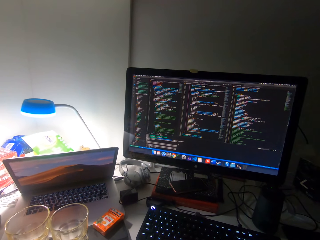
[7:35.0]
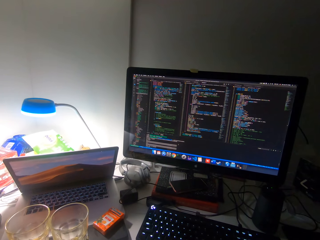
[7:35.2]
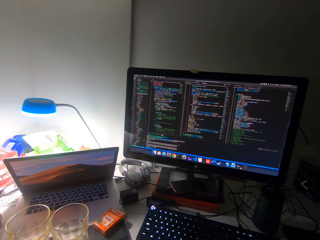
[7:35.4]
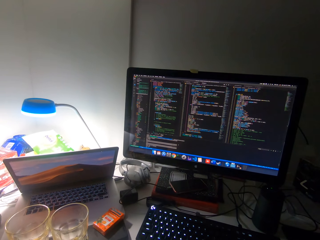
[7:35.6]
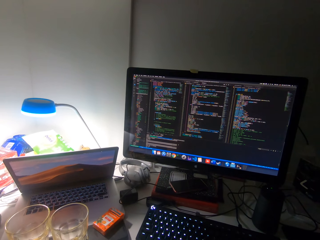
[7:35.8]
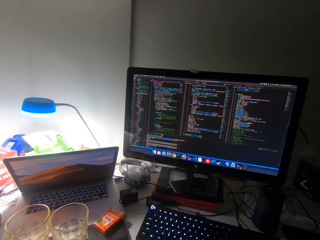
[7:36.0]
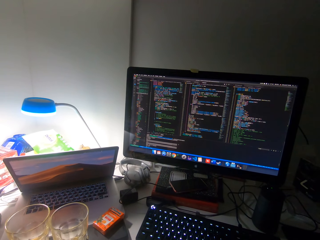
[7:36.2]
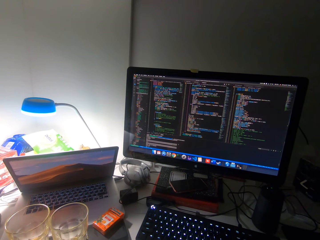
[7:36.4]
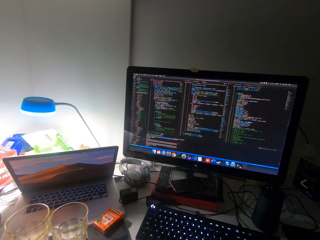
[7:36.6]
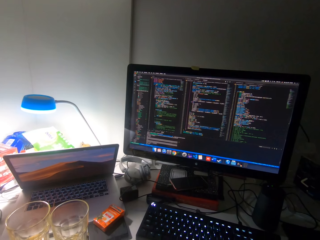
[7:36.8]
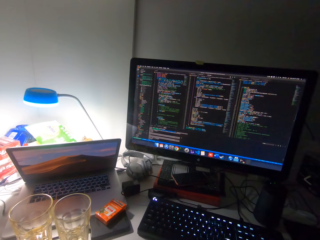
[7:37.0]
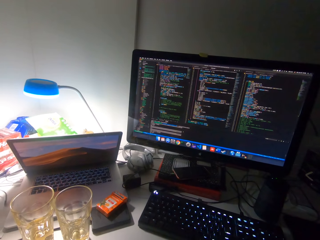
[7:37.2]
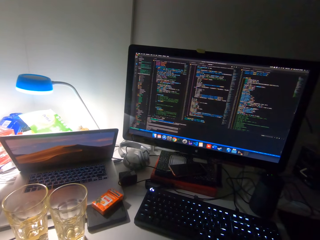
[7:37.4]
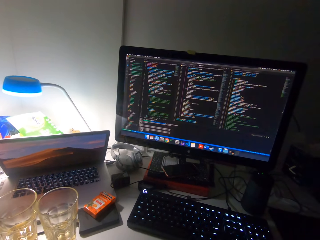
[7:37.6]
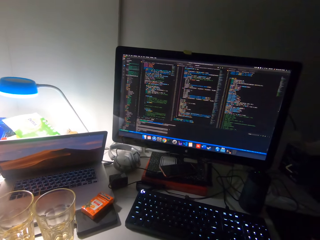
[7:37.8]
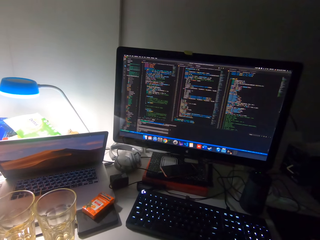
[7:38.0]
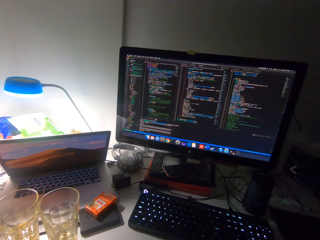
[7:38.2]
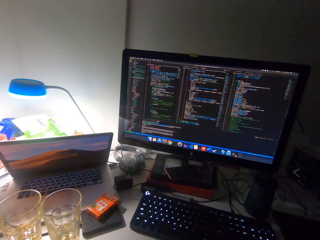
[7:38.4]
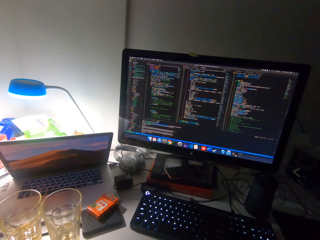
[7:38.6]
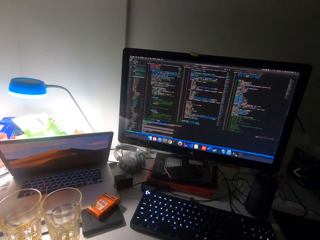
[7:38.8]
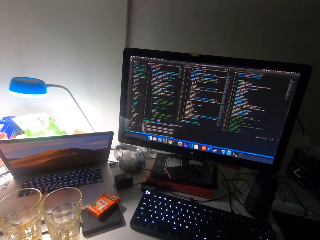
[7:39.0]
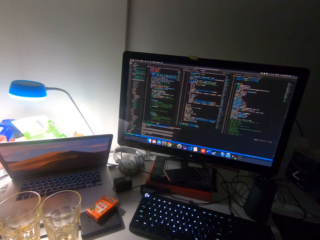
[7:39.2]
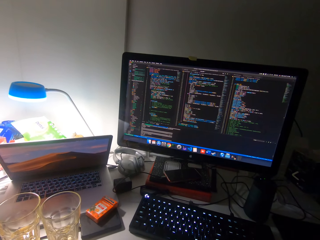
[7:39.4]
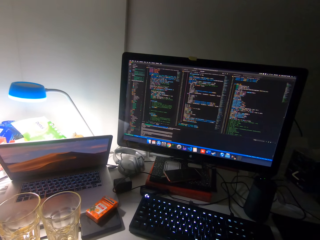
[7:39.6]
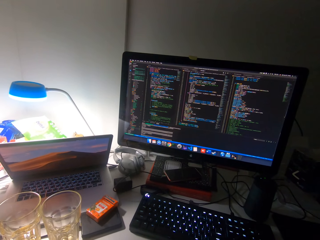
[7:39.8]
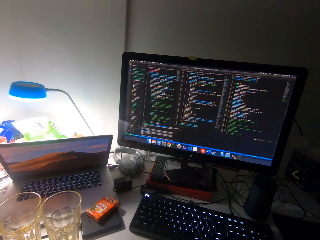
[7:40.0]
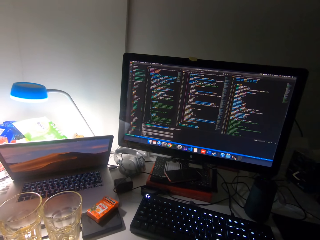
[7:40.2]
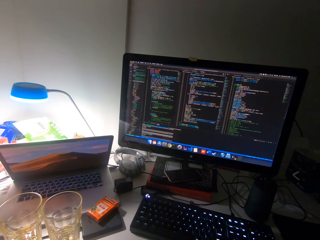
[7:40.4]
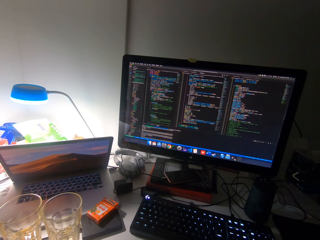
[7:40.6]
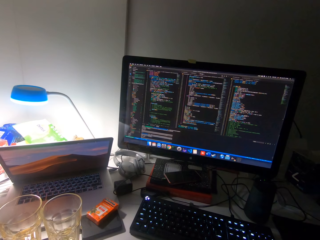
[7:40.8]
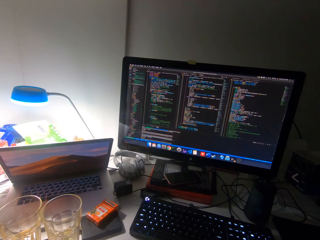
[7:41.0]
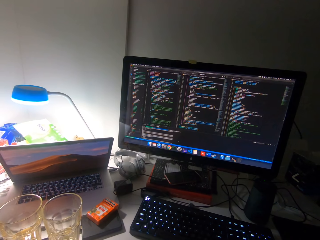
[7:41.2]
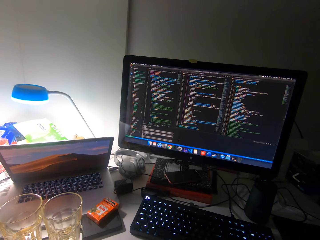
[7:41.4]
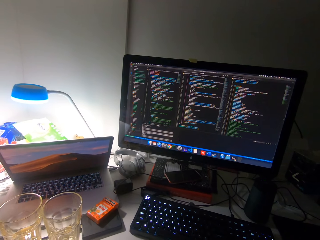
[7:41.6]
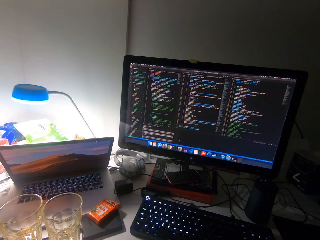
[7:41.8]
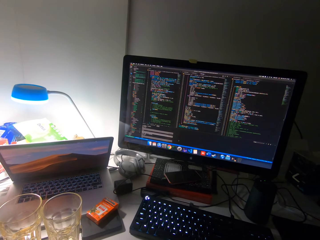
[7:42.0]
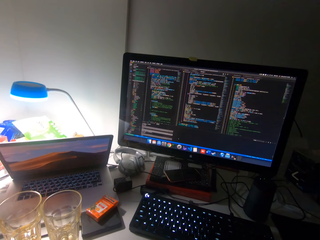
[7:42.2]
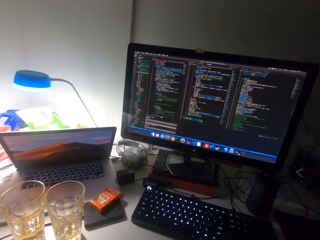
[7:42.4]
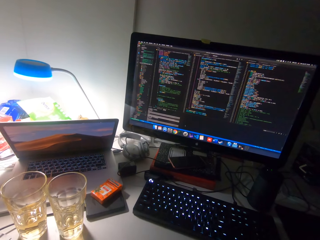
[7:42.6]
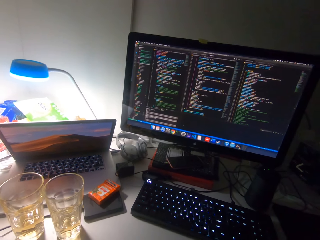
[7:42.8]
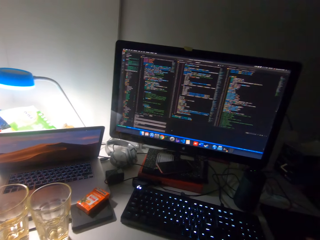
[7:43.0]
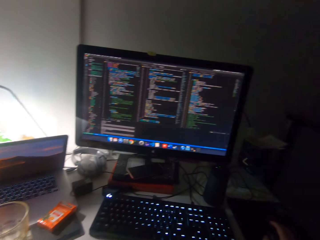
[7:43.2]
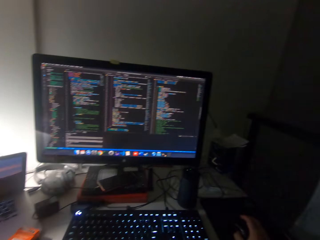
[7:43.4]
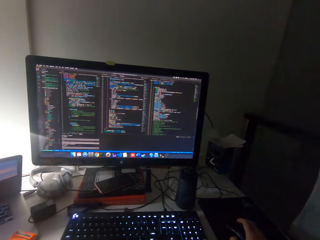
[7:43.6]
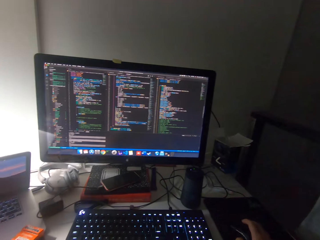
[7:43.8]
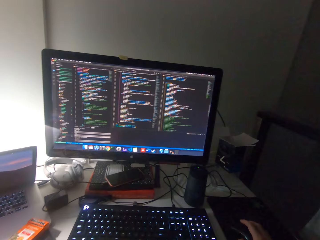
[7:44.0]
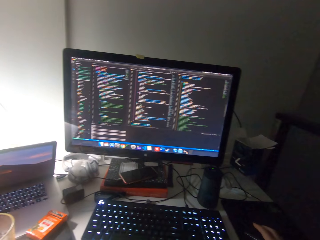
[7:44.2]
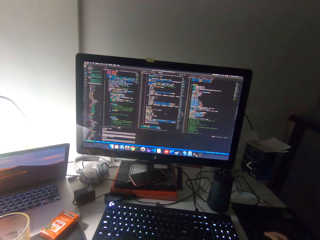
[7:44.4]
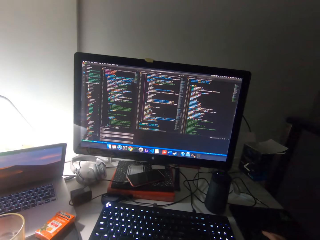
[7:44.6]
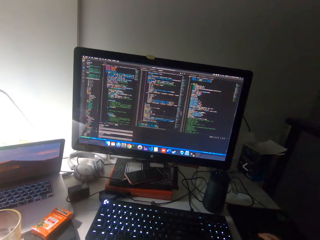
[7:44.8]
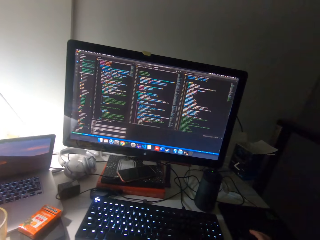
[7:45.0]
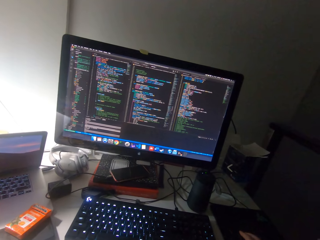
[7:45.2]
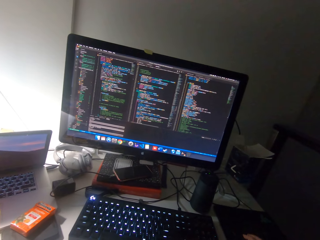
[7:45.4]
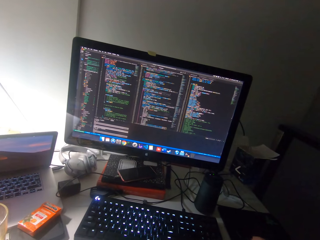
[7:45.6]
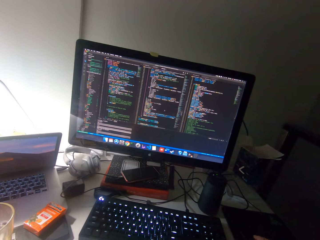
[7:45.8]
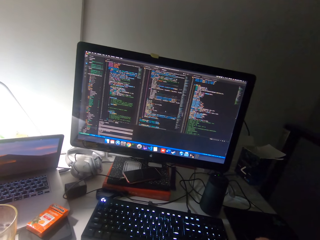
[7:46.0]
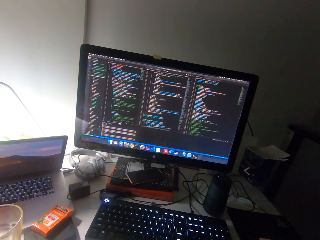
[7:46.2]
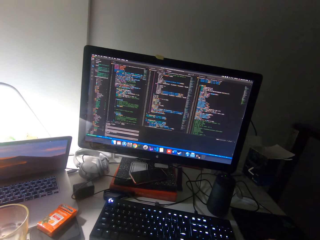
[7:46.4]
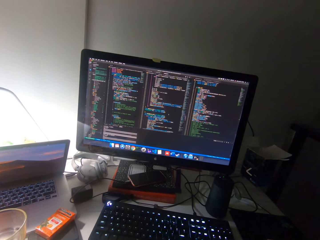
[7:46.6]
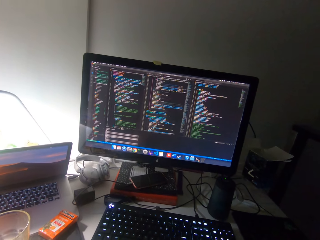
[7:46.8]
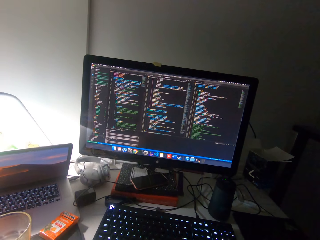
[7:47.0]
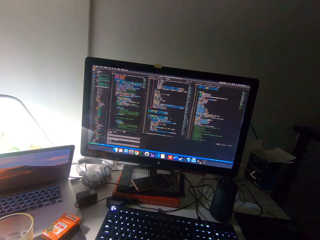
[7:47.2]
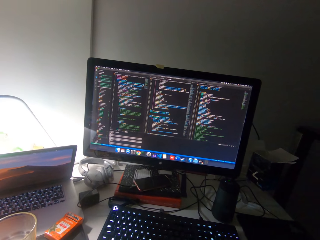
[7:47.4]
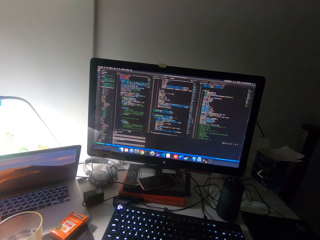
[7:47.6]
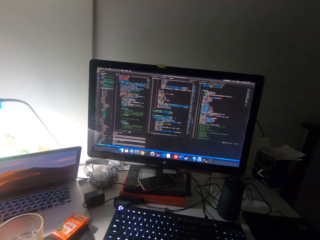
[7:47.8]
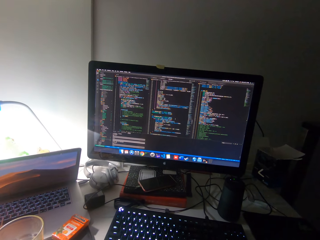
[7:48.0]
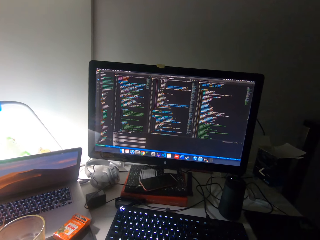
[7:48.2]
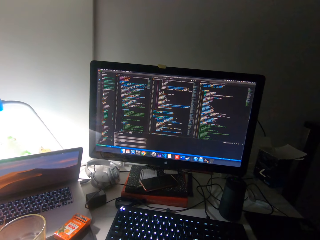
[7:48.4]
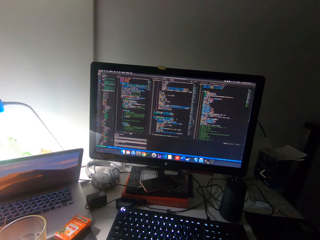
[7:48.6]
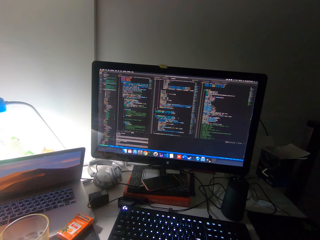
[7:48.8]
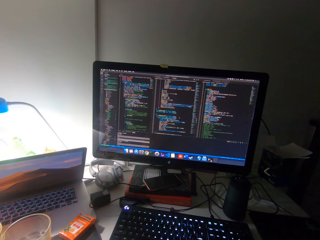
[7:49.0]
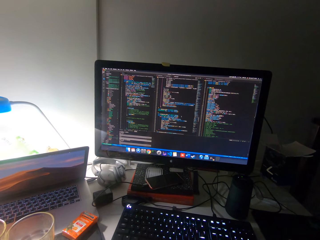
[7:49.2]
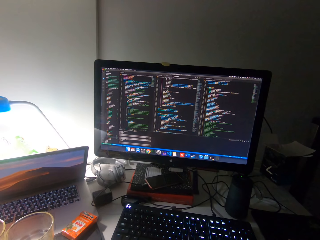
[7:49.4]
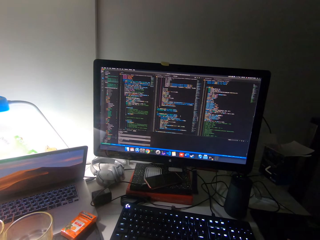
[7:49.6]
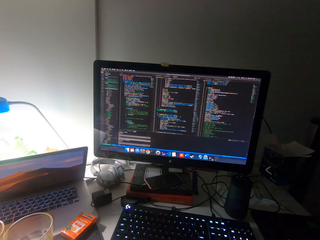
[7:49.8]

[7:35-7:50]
The camera wearer looks at the computer. They scroll the mouse. They watch a computer monitor.

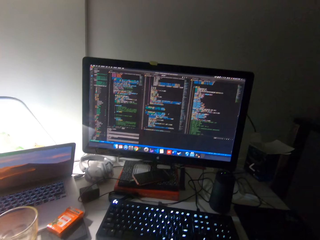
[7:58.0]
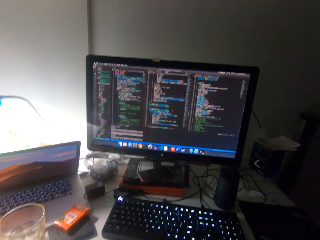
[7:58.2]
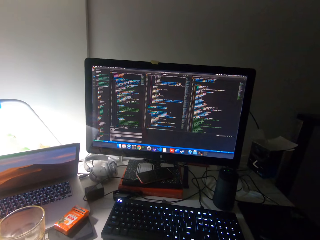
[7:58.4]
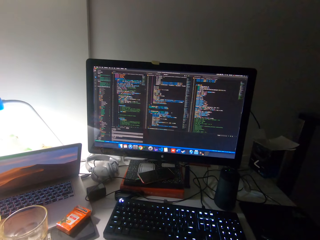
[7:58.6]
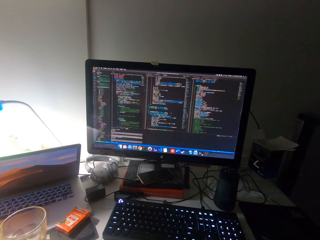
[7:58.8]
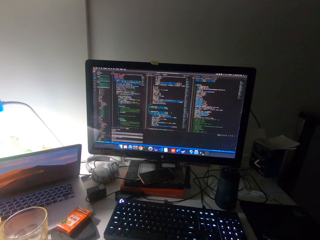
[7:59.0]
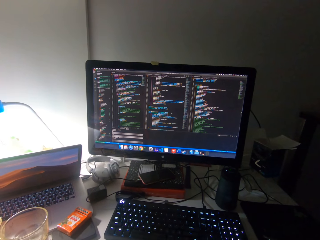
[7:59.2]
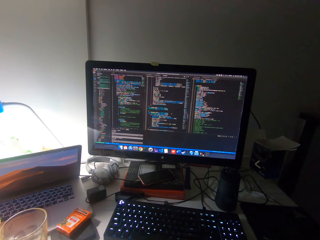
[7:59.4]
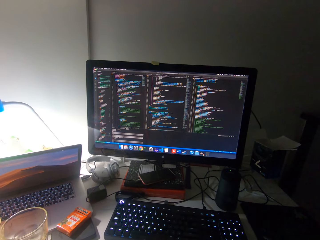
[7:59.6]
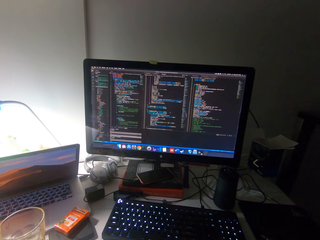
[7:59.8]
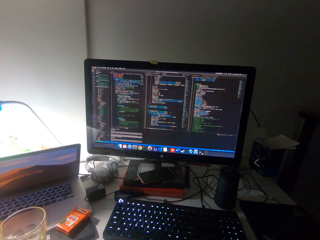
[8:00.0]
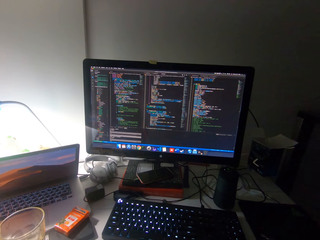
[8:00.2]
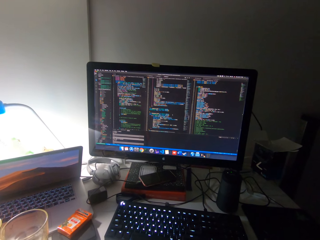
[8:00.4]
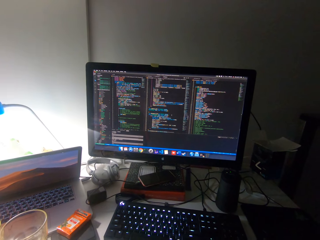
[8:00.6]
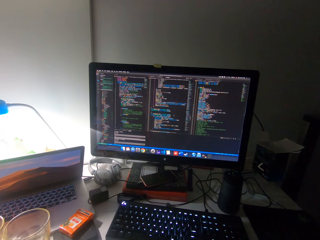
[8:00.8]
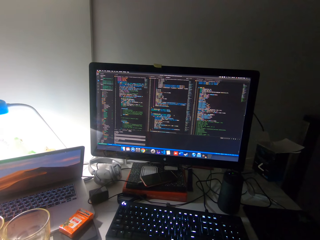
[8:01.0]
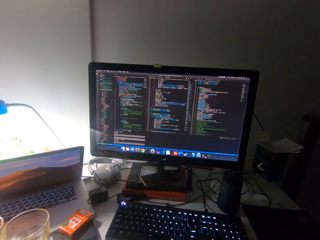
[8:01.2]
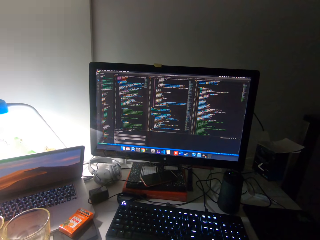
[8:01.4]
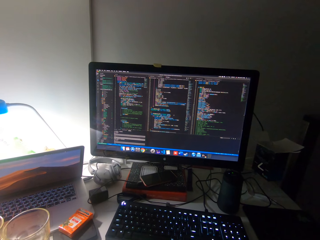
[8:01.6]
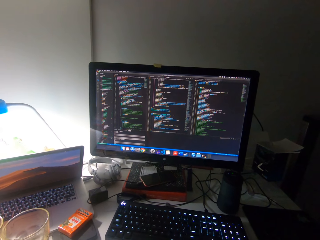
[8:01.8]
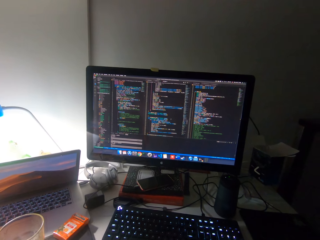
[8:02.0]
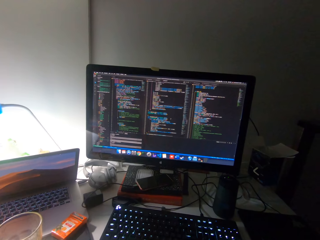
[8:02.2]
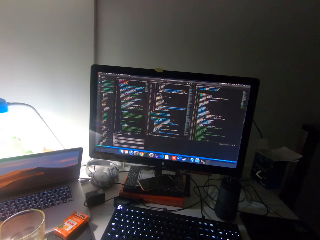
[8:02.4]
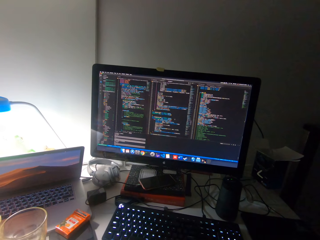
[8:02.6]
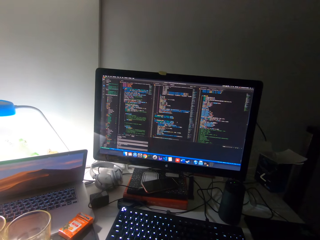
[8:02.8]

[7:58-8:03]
The camera wearer looks at the computer.

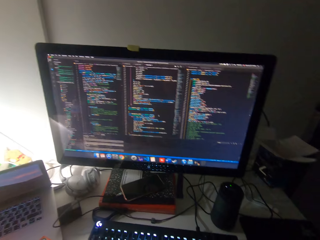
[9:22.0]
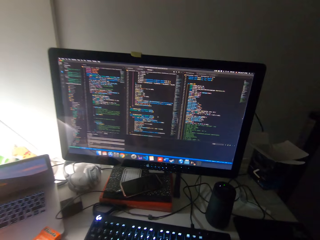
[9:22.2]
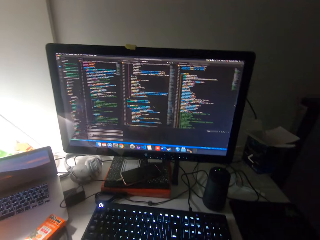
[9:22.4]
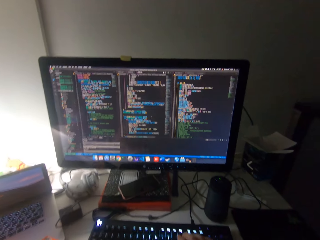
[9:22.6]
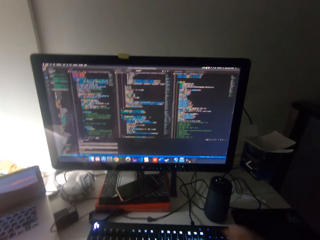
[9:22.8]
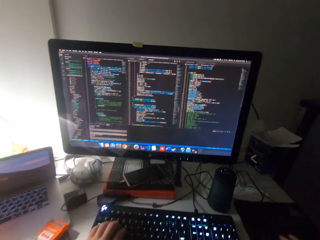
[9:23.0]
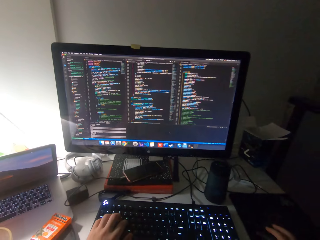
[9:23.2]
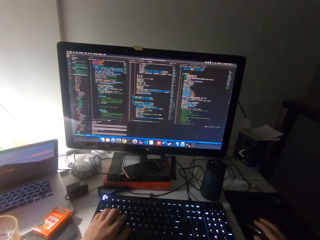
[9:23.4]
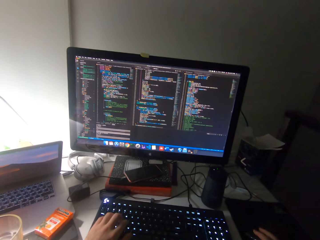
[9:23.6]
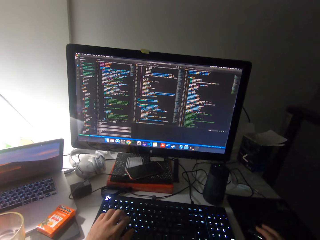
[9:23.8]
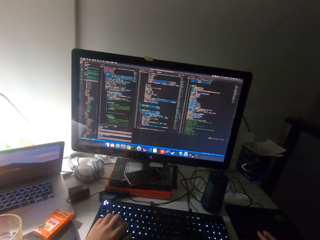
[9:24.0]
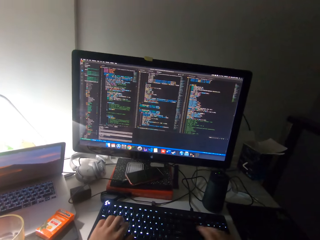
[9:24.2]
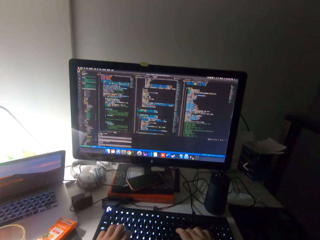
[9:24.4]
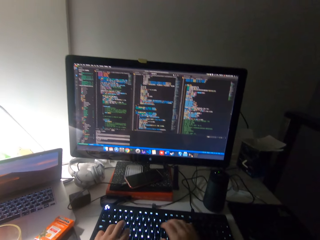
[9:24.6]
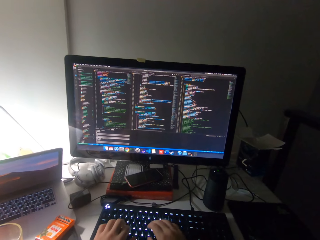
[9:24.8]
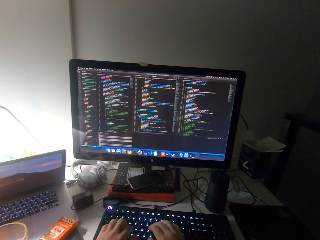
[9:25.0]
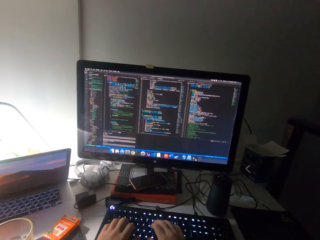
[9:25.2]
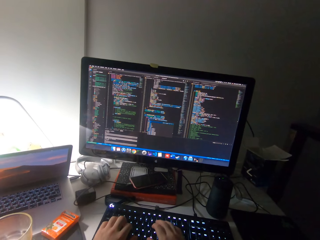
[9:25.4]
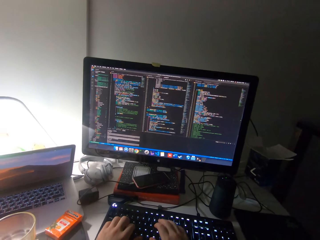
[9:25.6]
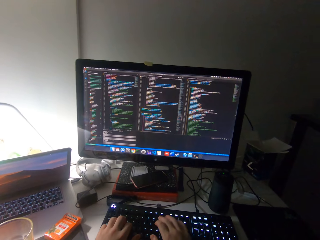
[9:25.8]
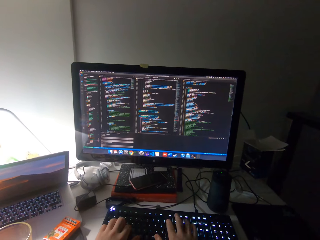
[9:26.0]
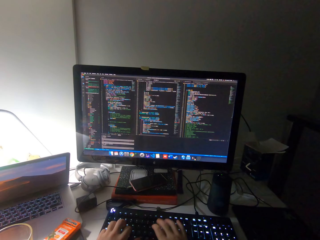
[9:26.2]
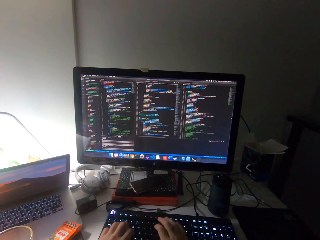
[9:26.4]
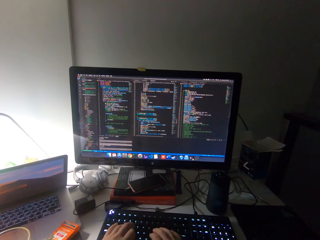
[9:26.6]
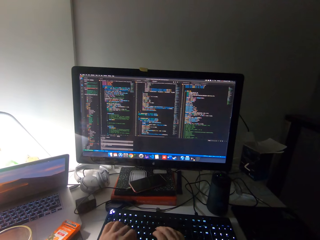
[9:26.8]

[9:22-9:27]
The camera wearer types on the keyboard of the computer with both hands.
